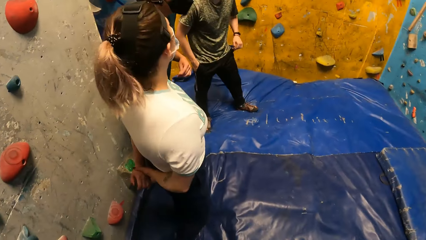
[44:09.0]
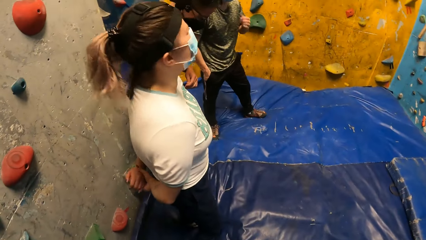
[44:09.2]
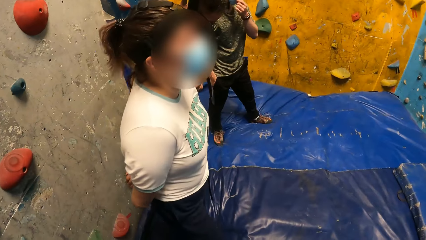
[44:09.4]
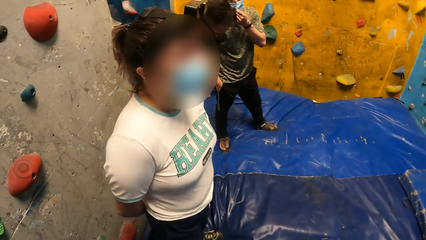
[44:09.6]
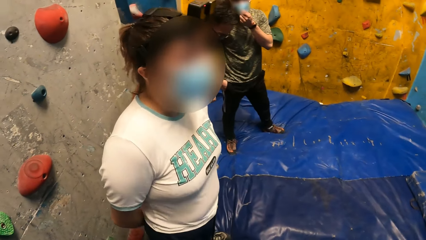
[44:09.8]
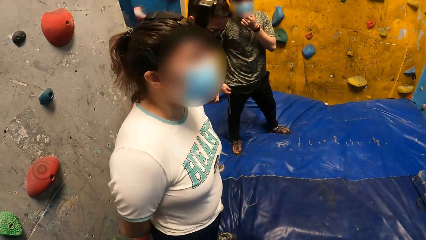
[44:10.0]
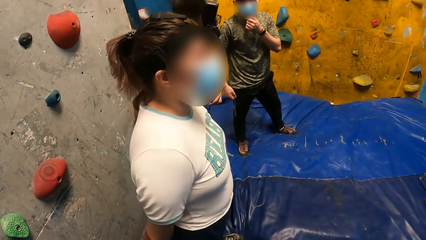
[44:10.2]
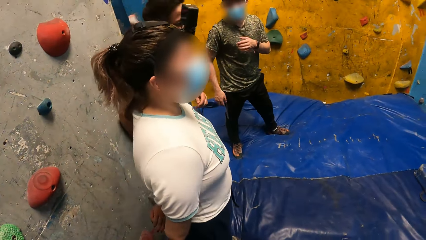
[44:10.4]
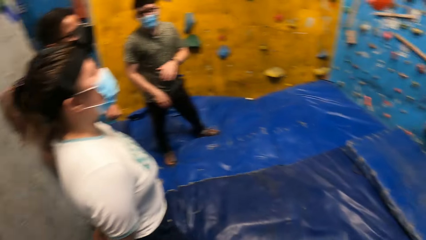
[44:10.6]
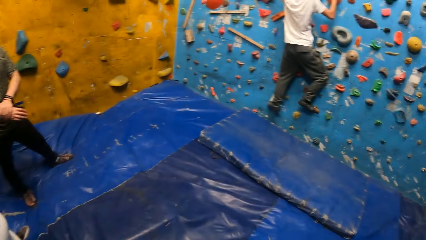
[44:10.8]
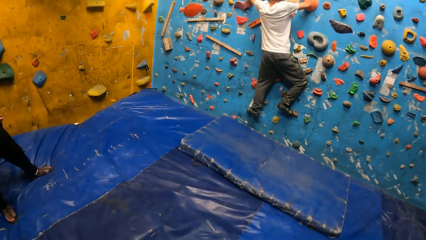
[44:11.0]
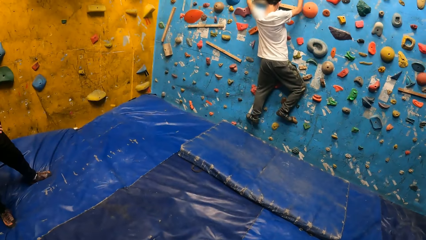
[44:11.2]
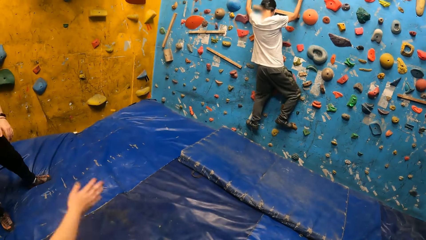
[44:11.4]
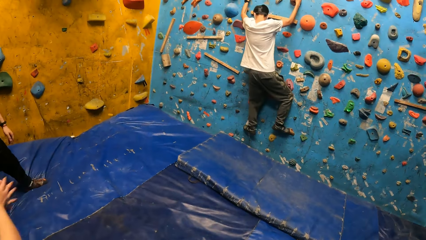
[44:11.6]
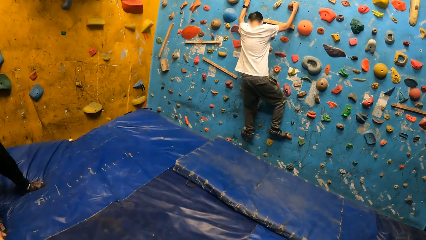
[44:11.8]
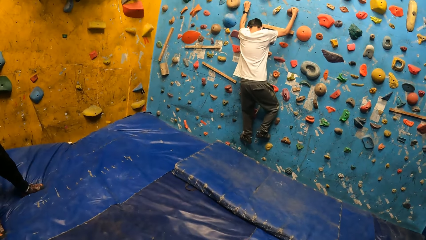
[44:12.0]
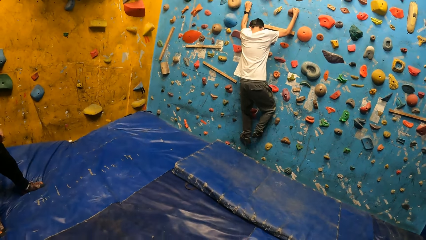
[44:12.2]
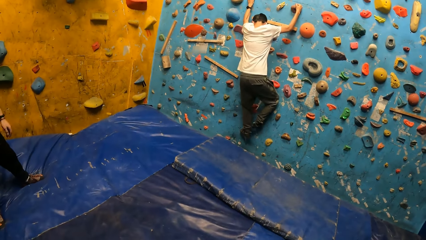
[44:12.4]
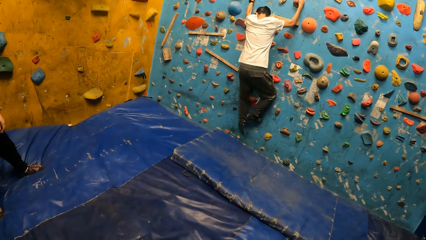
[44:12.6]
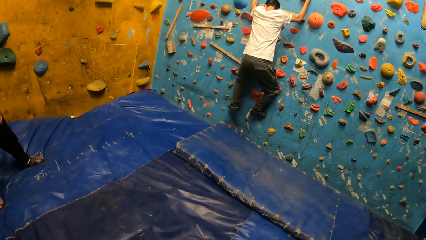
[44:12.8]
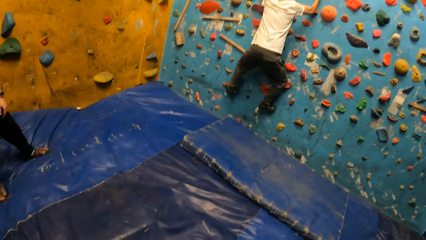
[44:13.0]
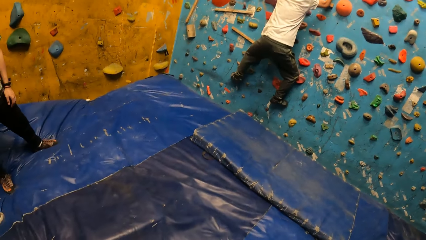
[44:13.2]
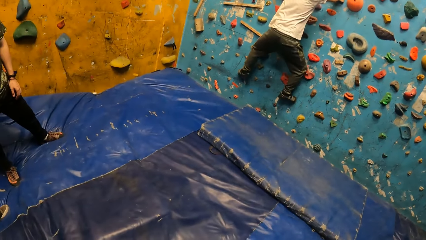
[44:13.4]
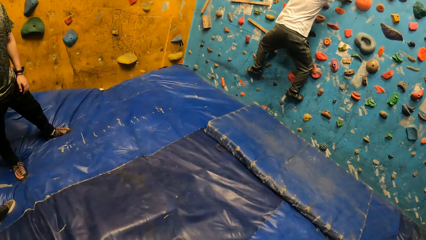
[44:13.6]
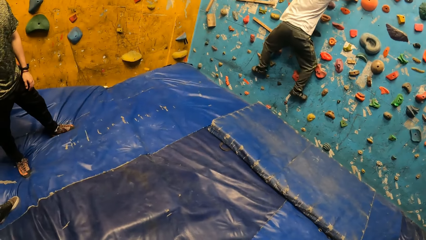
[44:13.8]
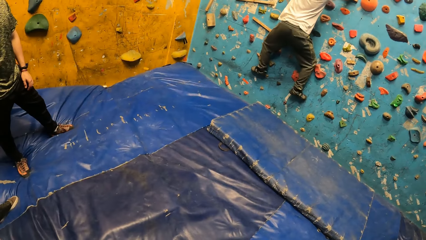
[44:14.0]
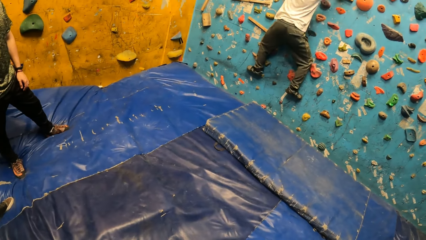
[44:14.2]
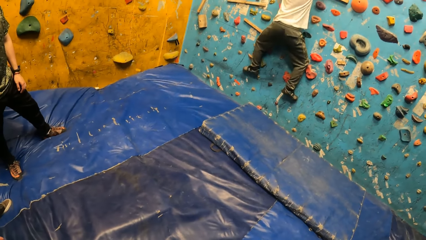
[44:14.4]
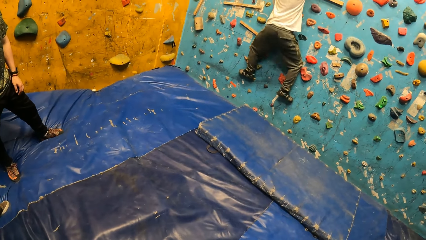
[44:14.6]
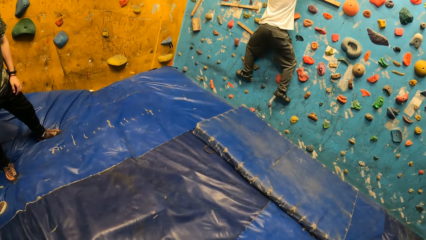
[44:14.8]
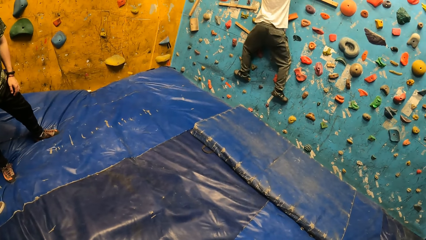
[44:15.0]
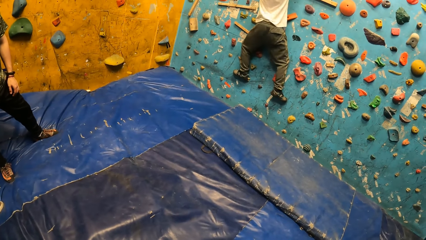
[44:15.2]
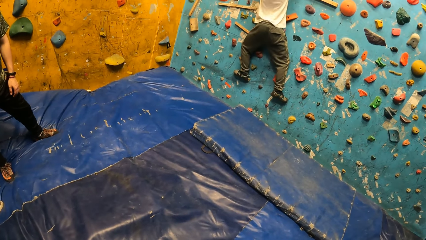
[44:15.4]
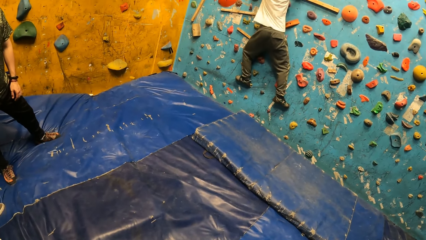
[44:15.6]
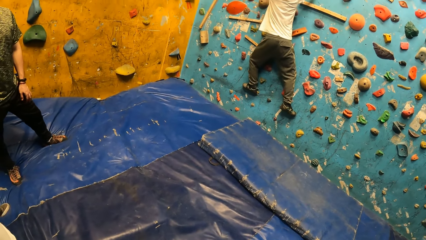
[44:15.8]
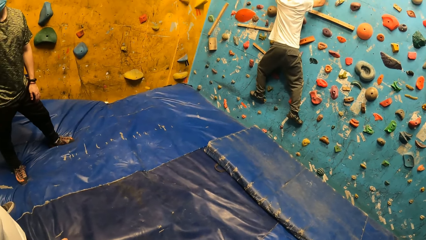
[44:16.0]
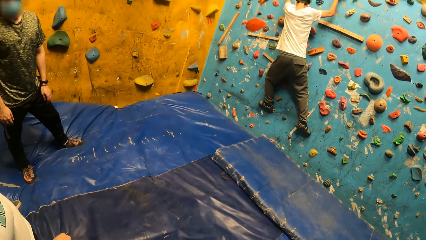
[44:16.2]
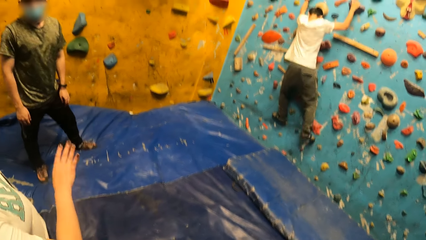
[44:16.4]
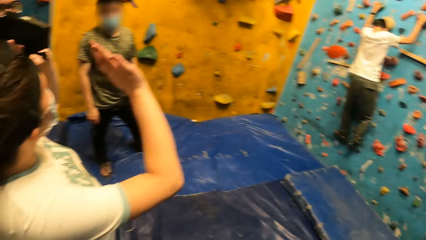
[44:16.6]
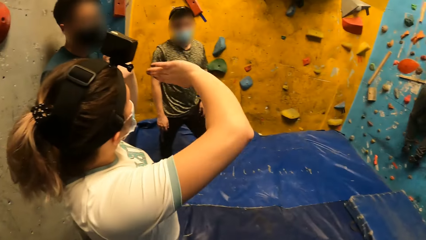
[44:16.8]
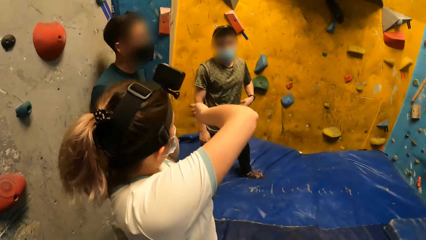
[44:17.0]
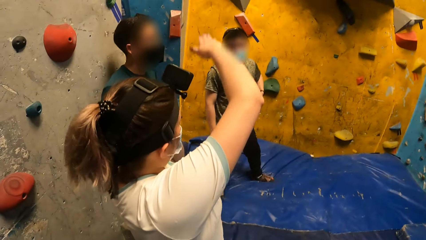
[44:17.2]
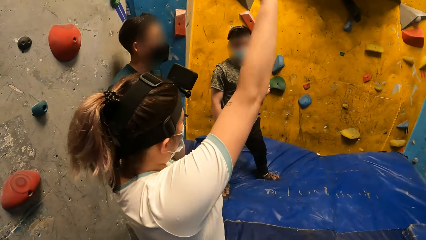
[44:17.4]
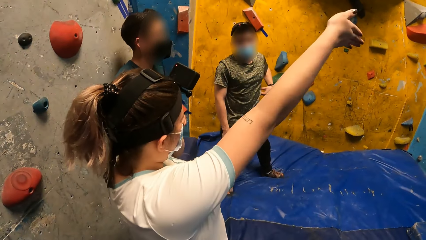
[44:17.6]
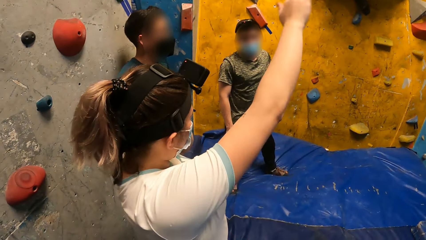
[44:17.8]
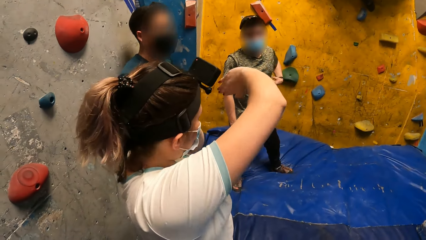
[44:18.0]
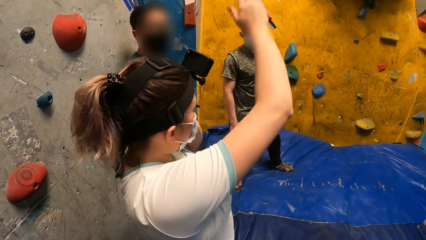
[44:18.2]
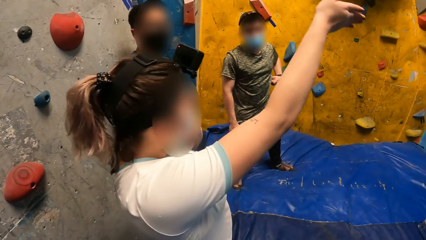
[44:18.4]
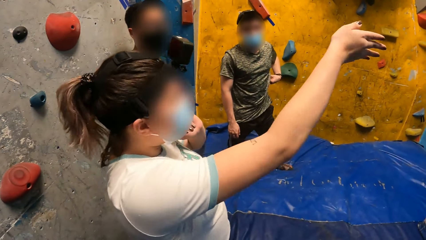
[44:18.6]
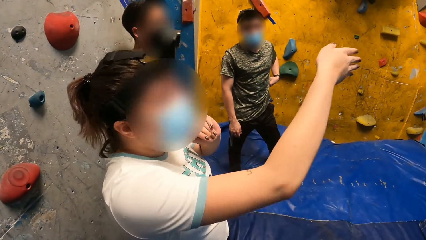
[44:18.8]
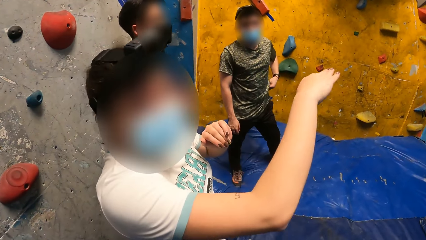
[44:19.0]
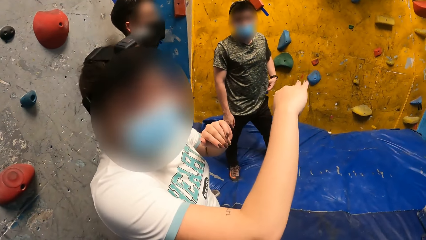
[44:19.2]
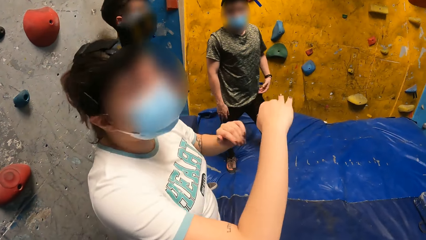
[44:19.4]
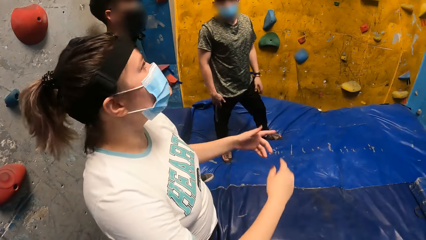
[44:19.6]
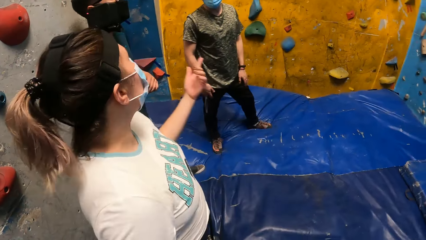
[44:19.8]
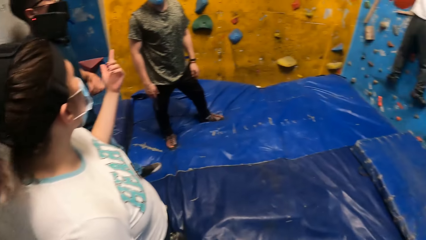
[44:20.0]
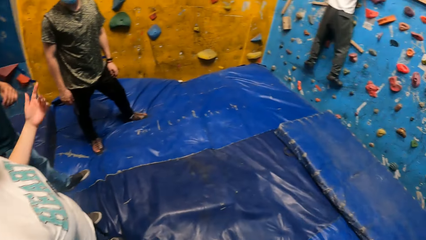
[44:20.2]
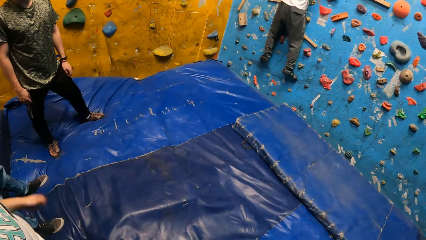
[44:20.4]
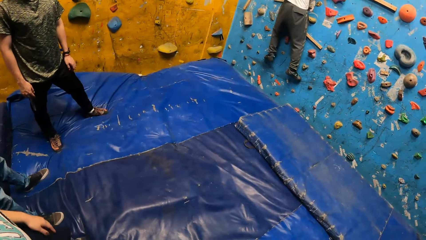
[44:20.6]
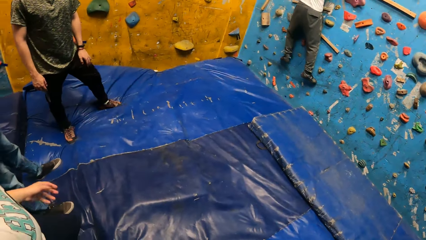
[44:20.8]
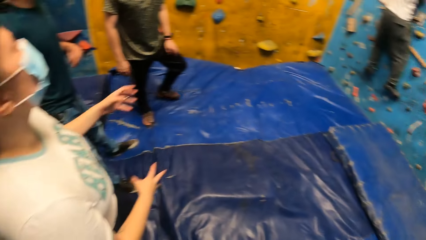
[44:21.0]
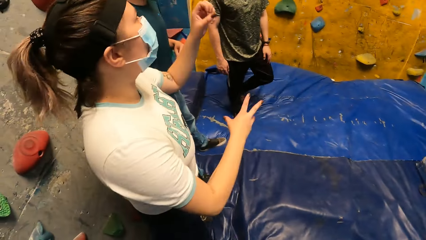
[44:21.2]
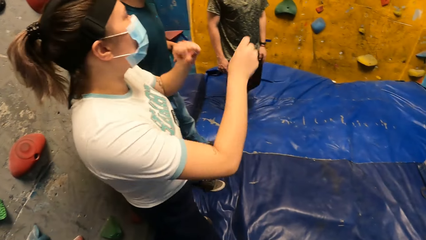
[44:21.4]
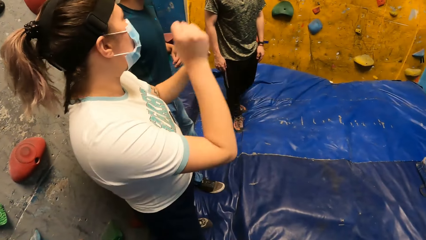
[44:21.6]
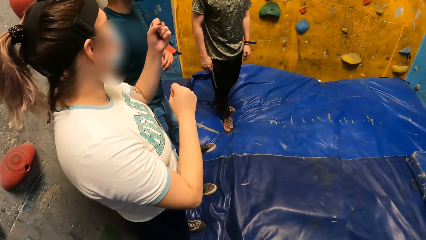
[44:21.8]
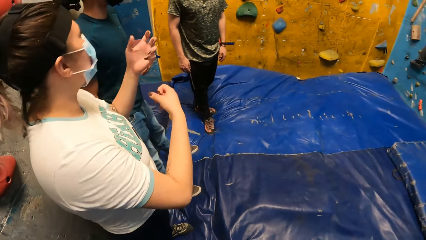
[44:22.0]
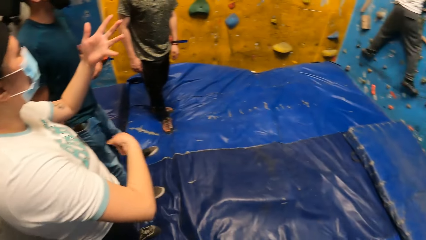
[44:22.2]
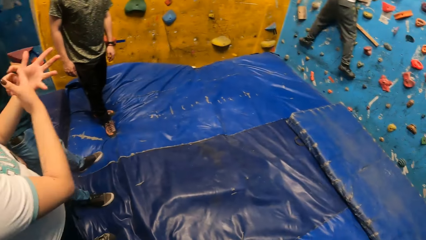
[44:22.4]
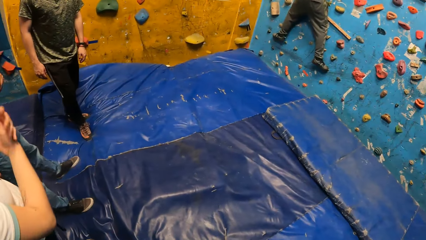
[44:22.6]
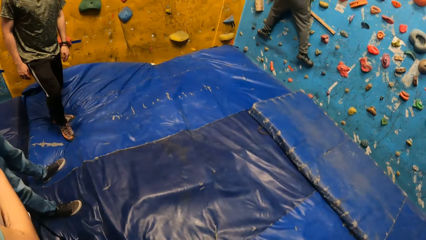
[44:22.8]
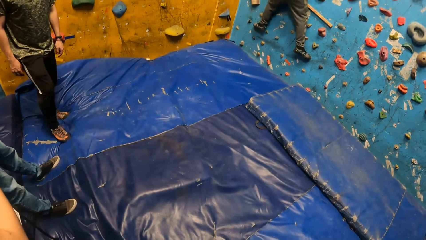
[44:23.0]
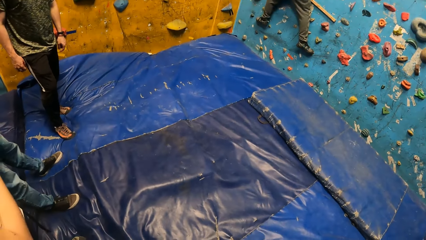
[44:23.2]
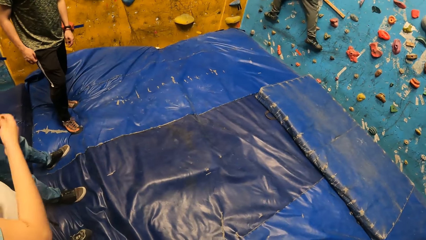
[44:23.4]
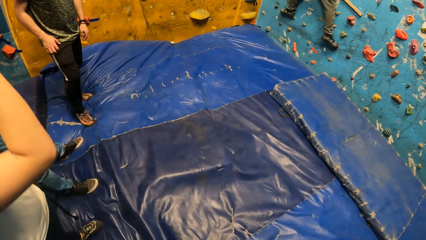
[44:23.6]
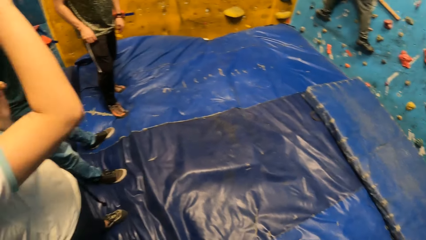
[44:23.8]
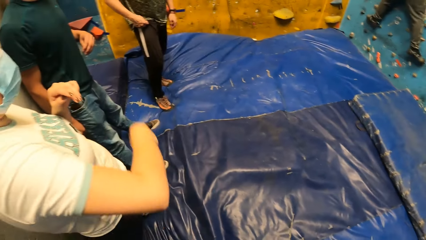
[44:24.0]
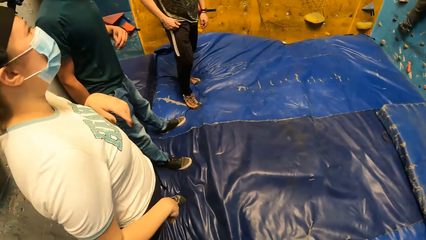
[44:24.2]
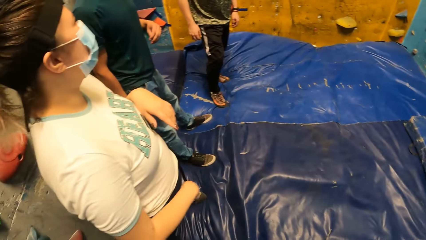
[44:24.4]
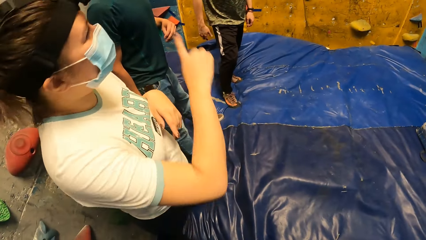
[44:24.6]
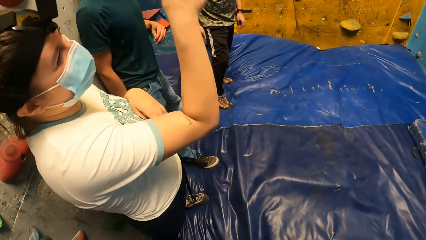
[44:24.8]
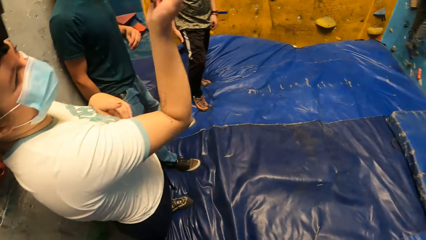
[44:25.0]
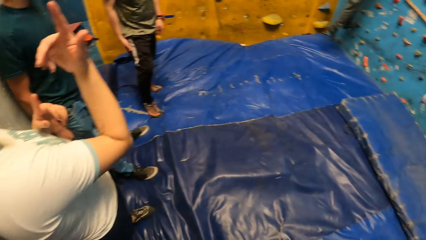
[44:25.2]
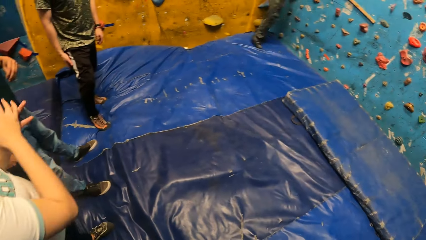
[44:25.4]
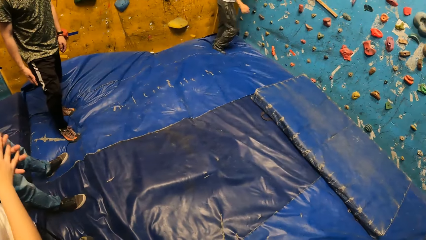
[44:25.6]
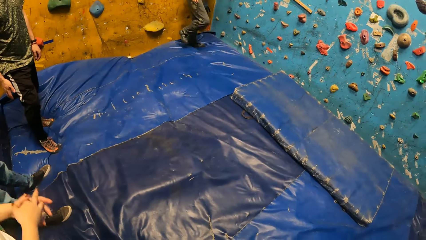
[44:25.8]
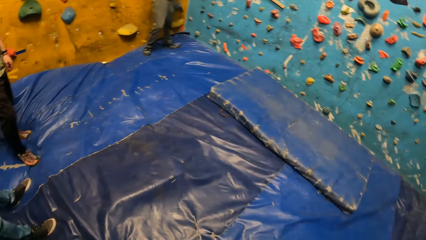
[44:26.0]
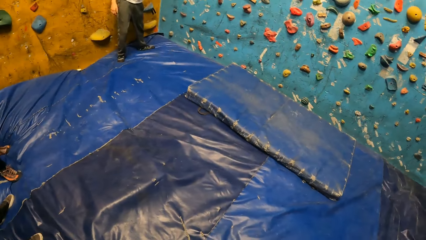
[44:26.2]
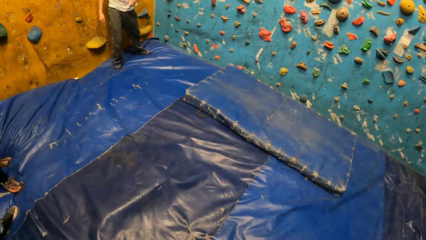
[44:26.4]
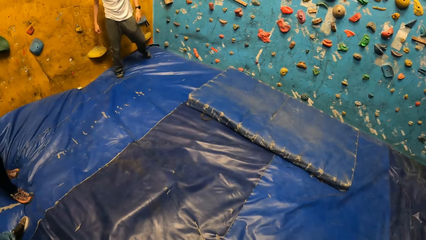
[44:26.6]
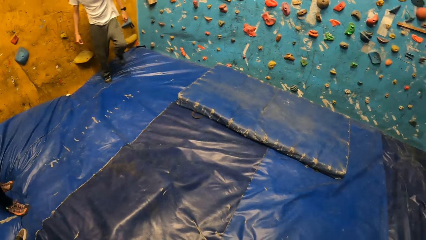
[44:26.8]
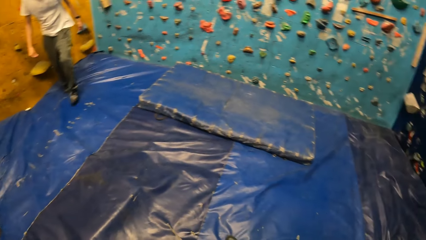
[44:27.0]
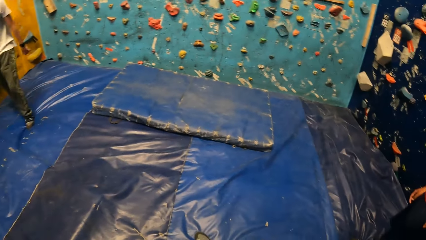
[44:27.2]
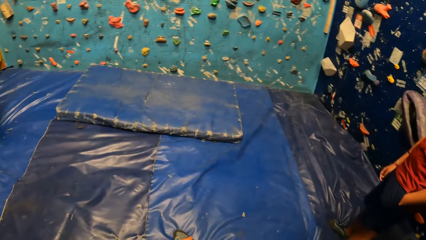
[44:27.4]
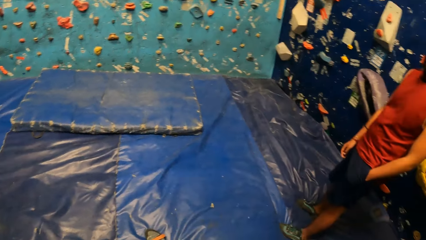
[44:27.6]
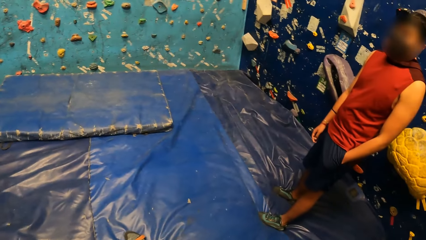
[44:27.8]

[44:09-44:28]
A man walks on the climb wall. The camera wearer stares at another man. A woman waves her hand in the climb wall room. The camera wearer looks at a lady. The woman points at a third man in the climb wall room. She uses sign language to communicate in the climb wall room. The camera wearer turns around the room. The woman rolls her hand on the air. The first man jumps down the climb wall.
